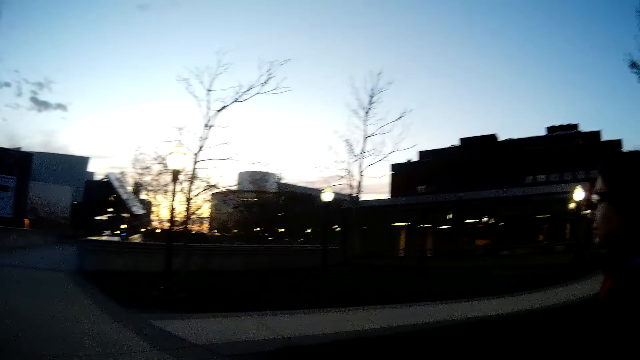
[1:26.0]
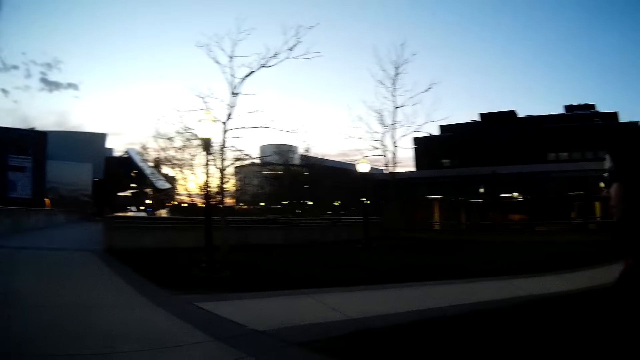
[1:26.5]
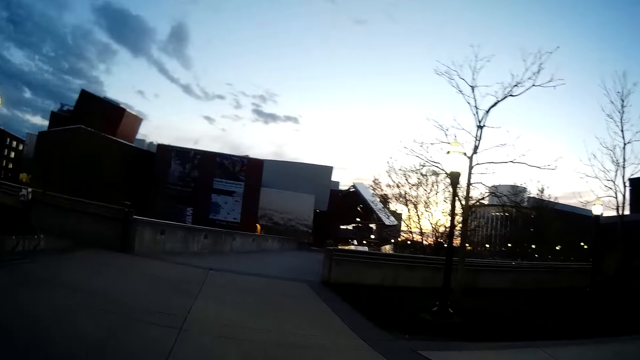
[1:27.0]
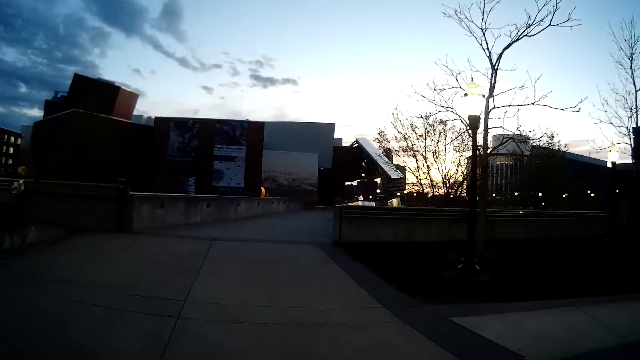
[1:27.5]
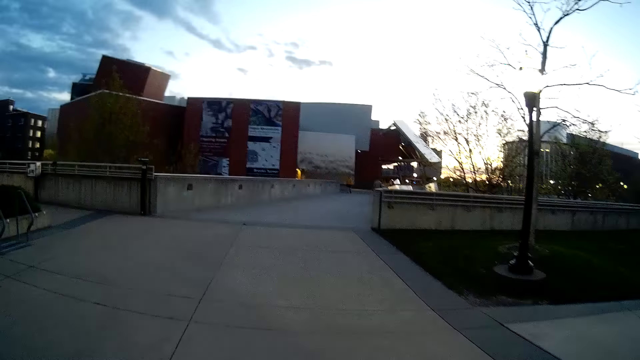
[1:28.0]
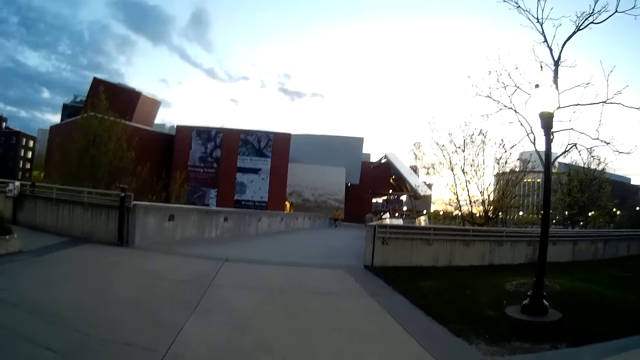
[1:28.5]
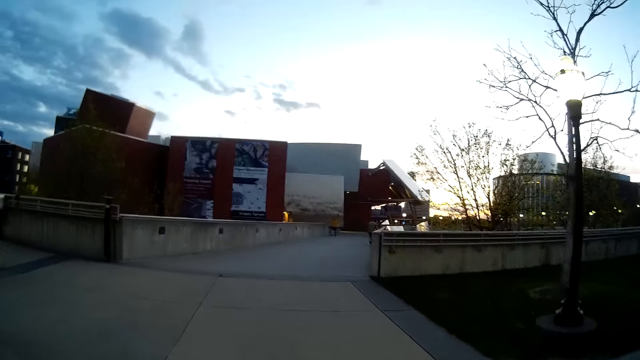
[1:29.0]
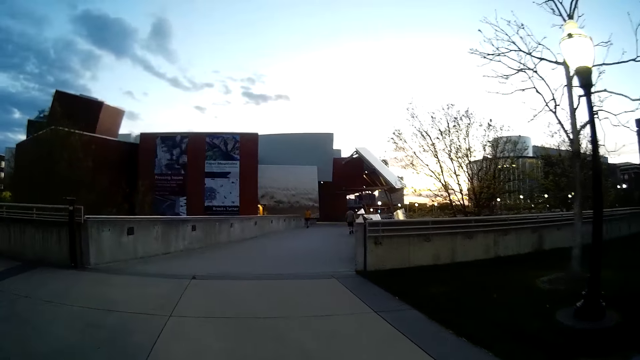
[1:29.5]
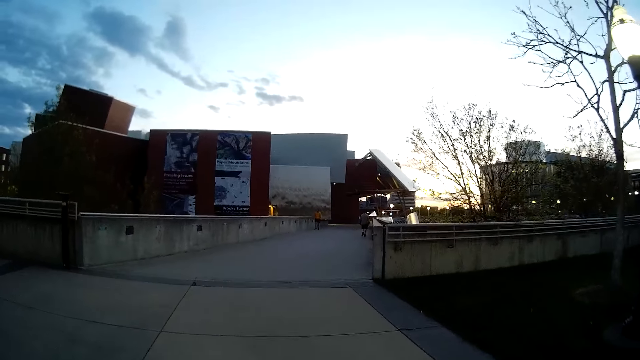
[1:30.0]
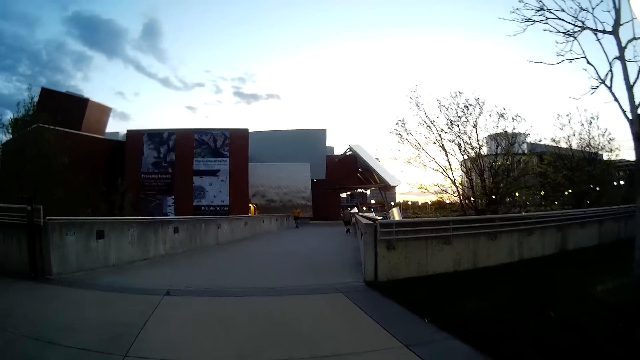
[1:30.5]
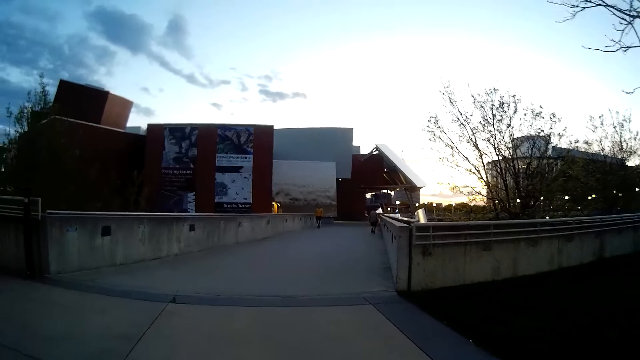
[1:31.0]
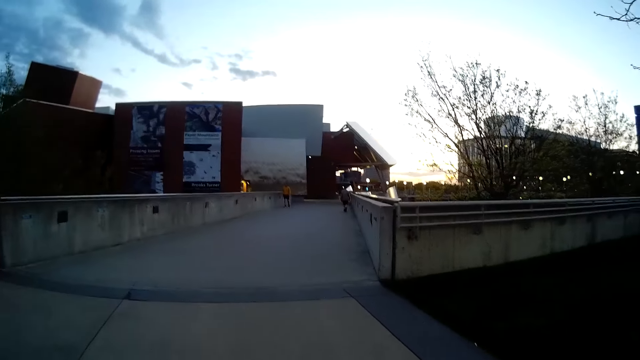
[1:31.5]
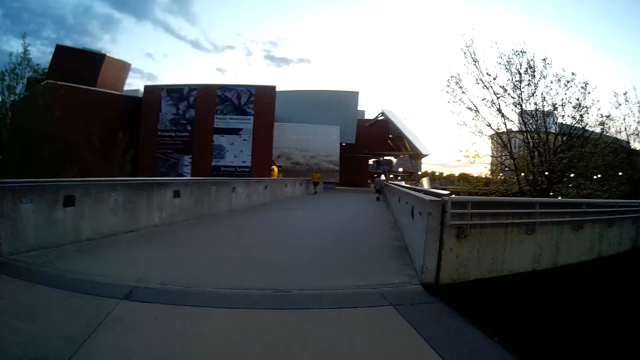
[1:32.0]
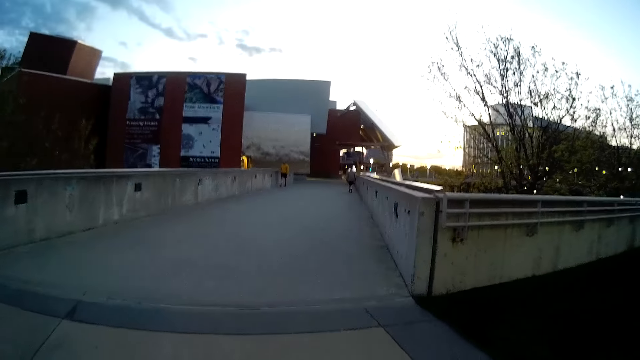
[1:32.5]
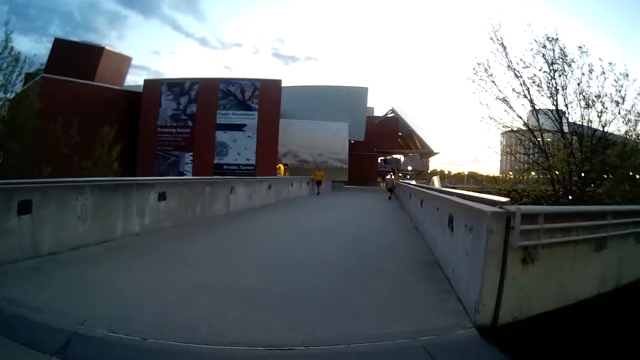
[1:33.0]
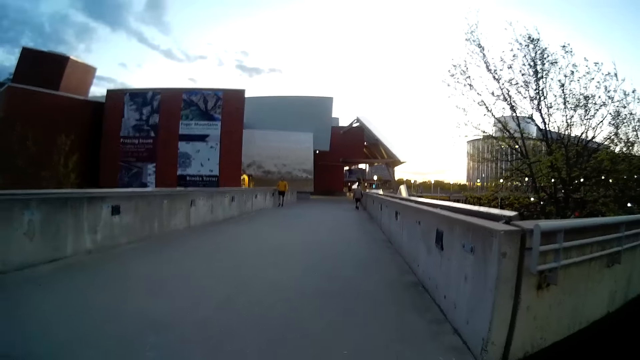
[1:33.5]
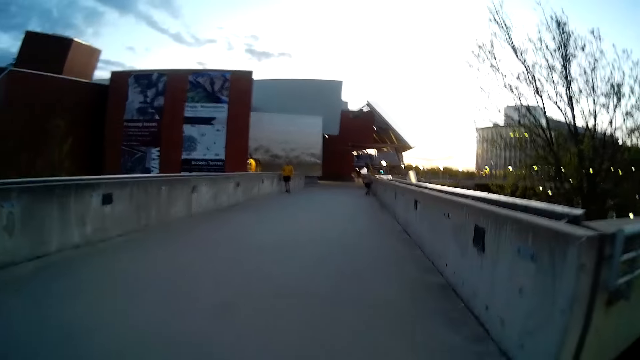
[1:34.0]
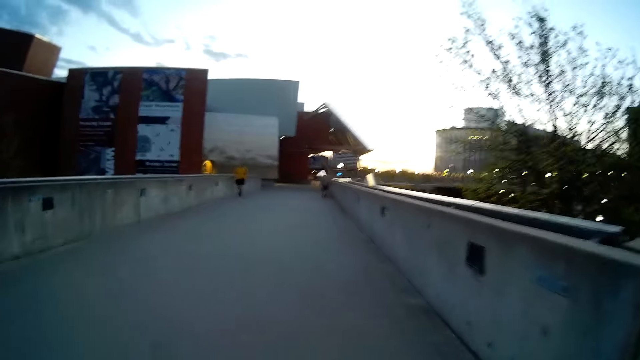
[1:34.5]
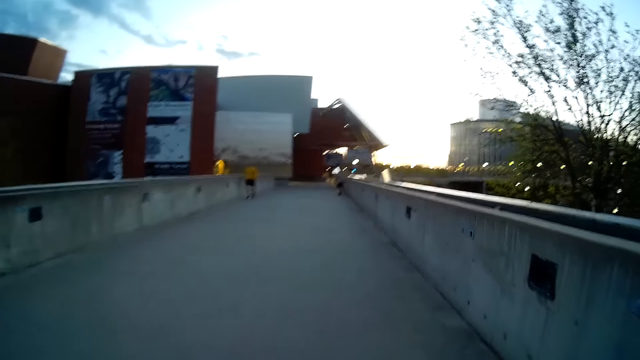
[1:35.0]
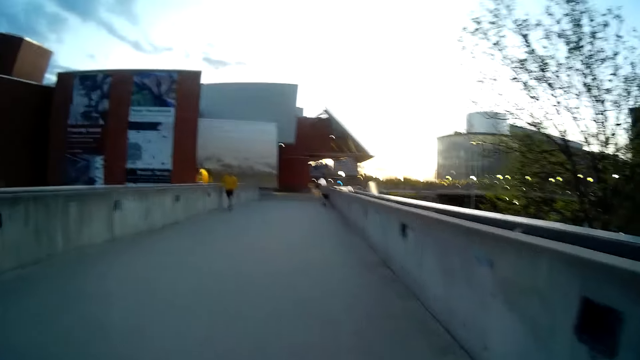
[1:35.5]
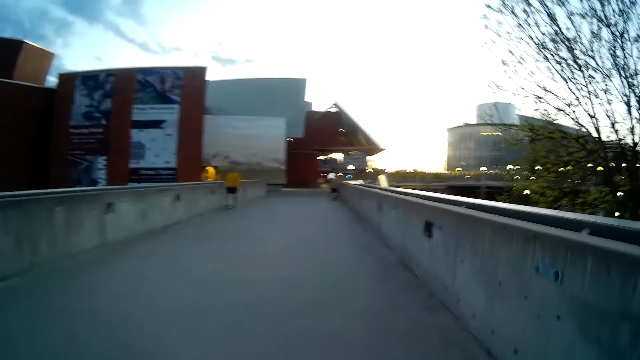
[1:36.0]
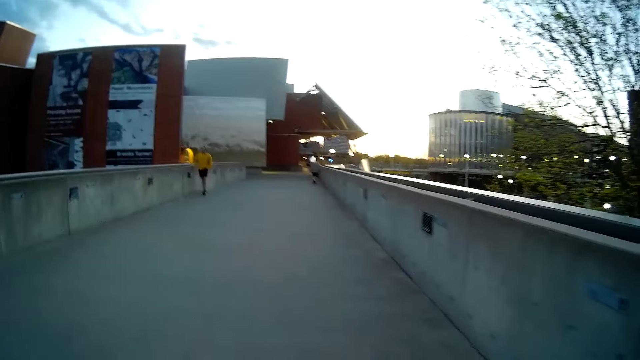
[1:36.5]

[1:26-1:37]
A man walks in front of the camera wearer.

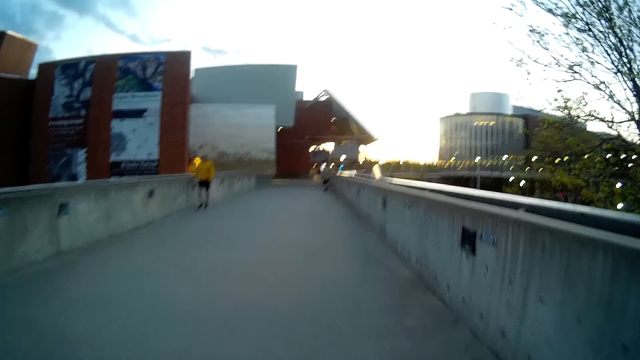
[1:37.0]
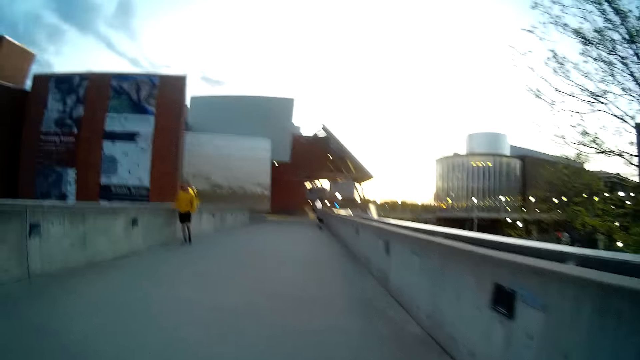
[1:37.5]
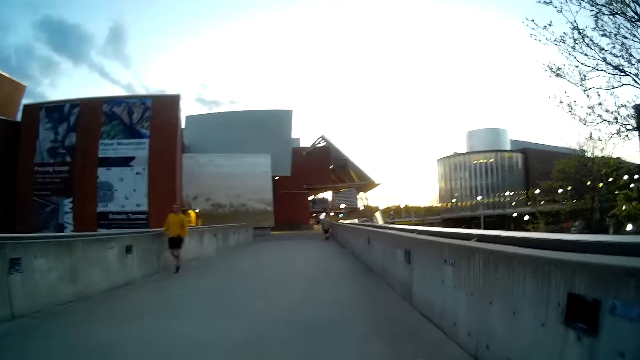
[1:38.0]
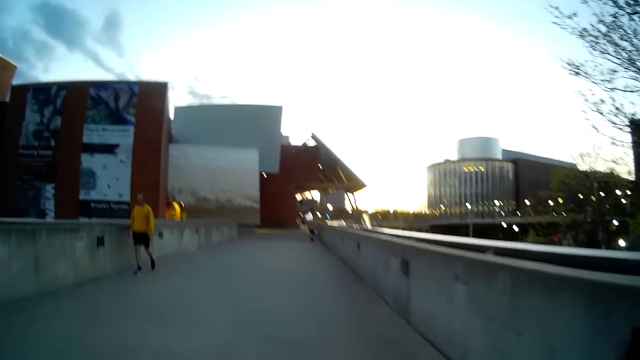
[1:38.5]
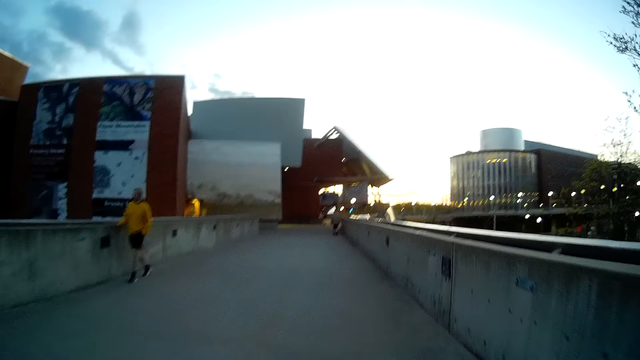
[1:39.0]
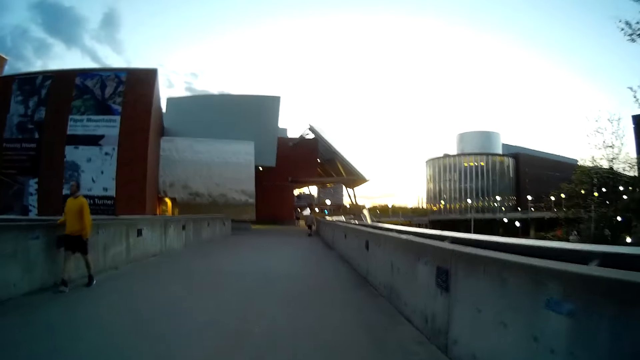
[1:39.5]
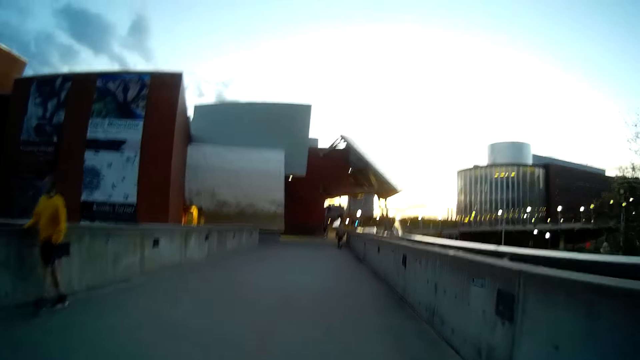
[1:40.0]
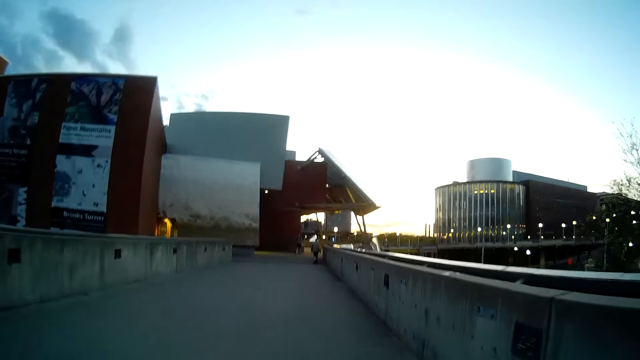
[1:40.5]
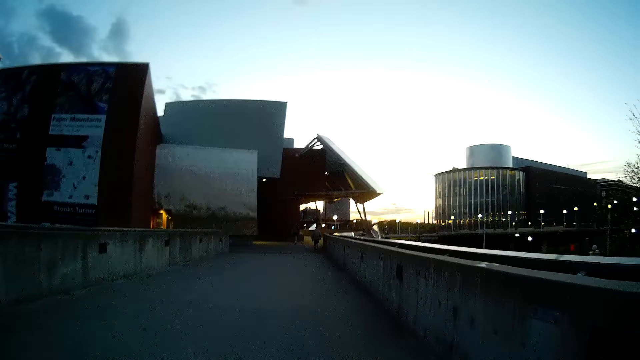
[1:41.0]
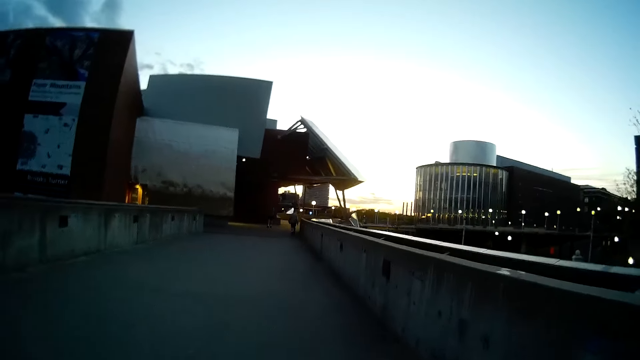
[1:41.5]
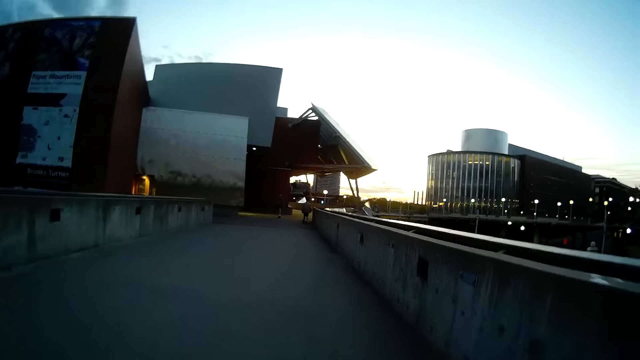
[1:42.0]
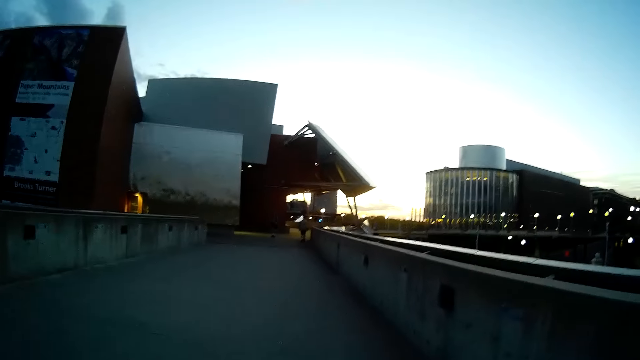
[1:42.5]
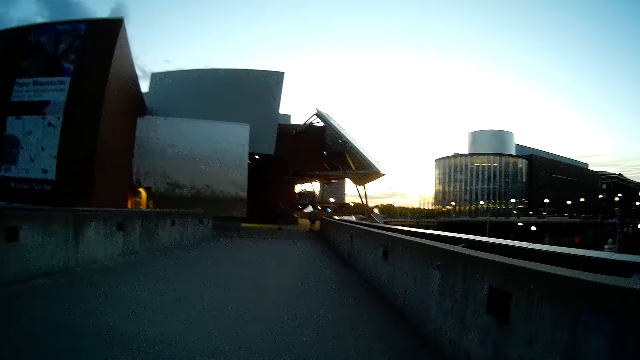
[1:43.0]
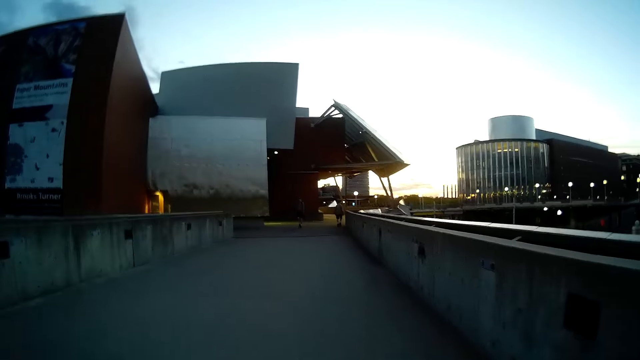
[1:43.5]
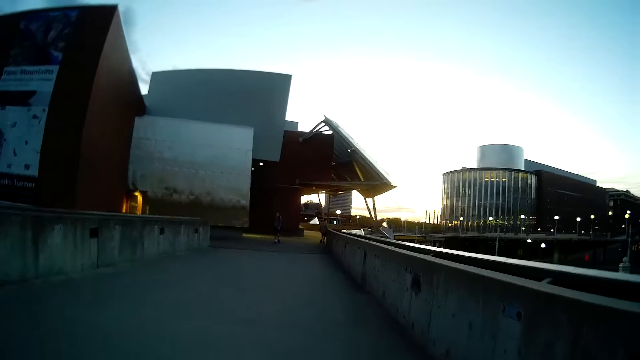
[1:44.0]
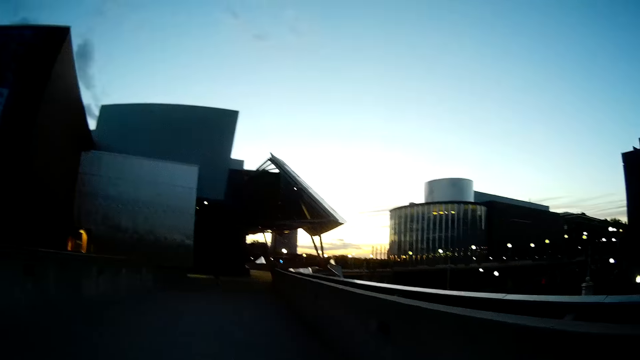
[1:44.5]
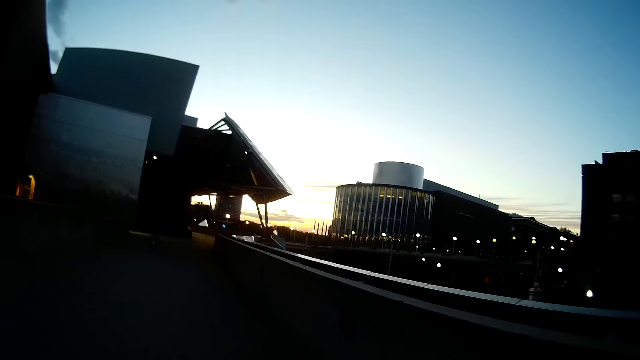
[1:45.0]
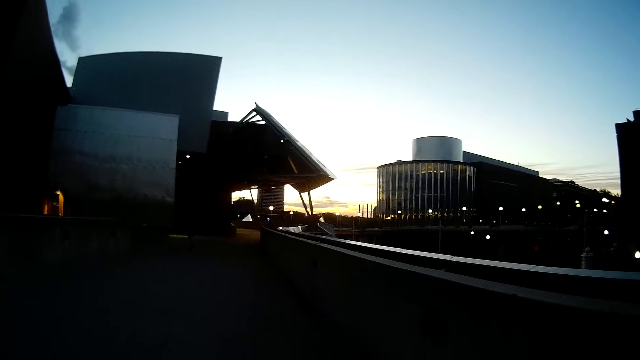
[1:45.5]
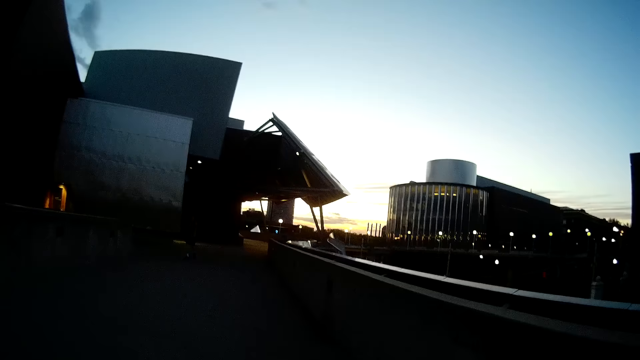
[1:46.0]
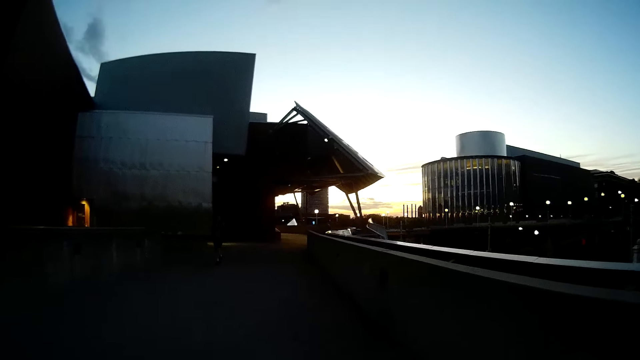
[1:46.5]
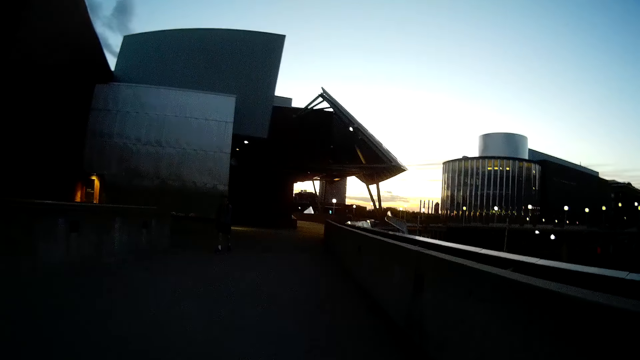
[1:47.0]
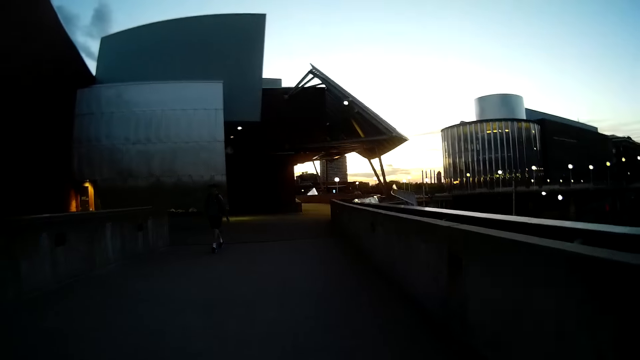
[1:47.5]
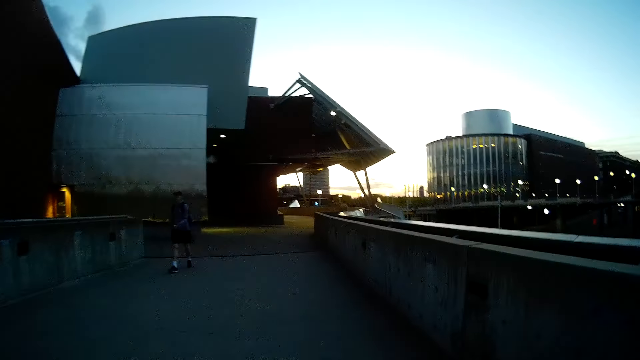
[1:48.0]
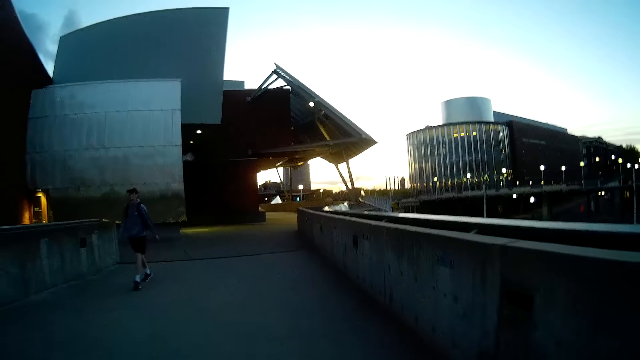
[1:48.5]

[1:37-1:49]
A man walks past the camera wearer.
